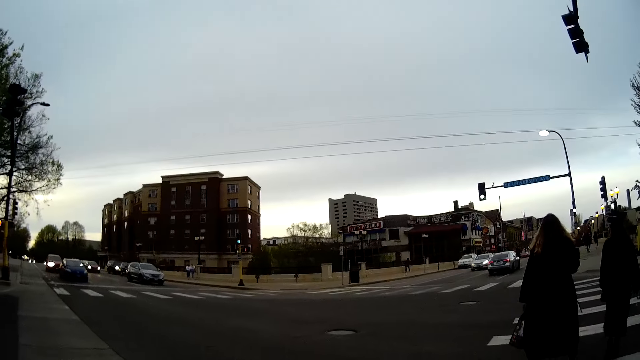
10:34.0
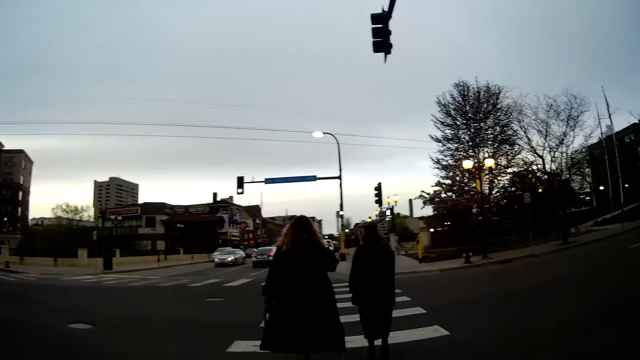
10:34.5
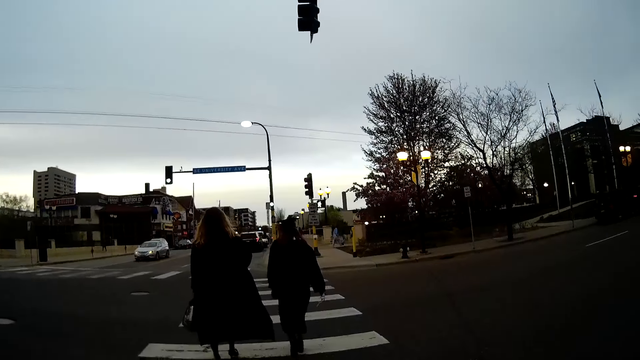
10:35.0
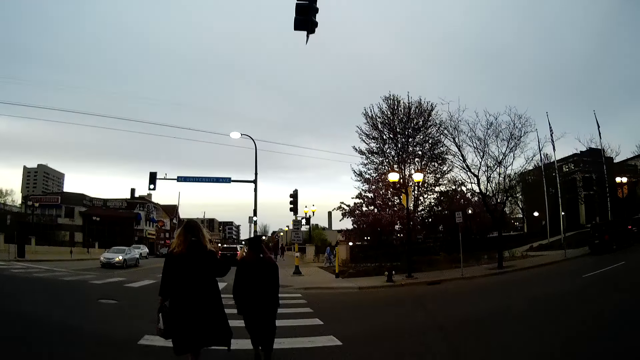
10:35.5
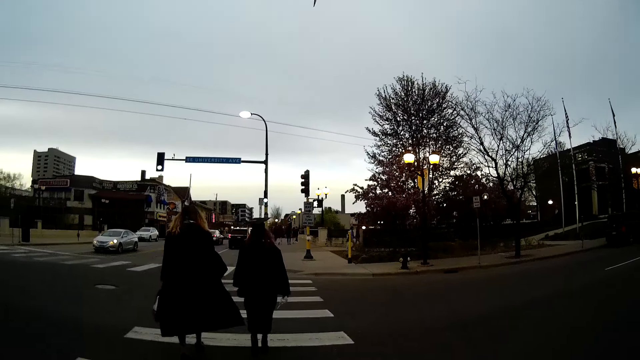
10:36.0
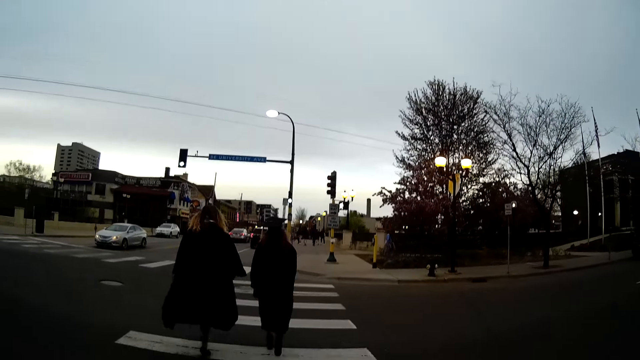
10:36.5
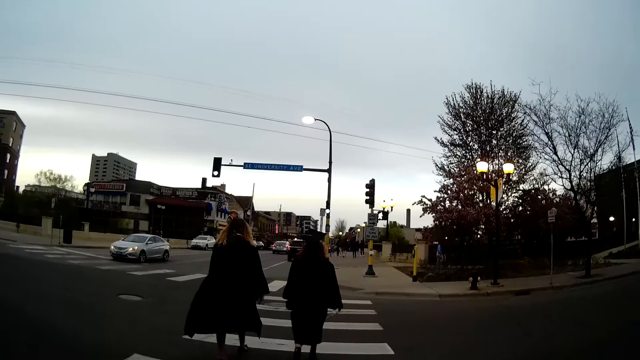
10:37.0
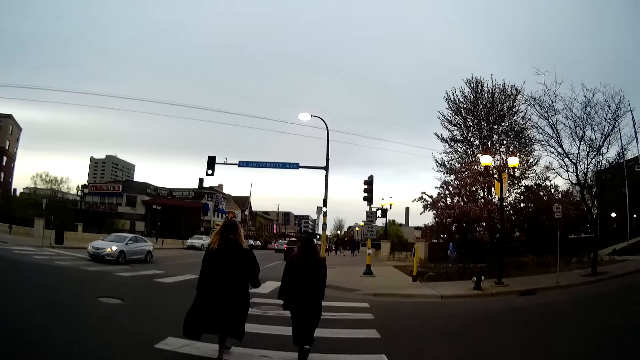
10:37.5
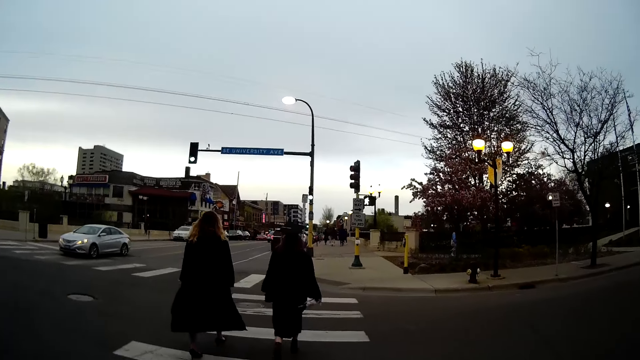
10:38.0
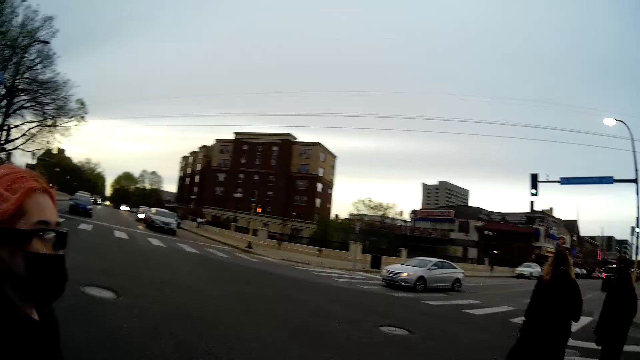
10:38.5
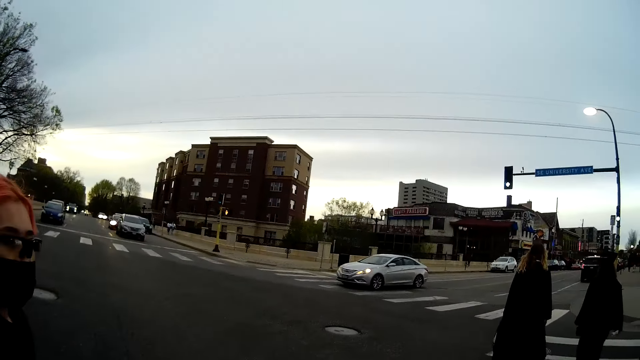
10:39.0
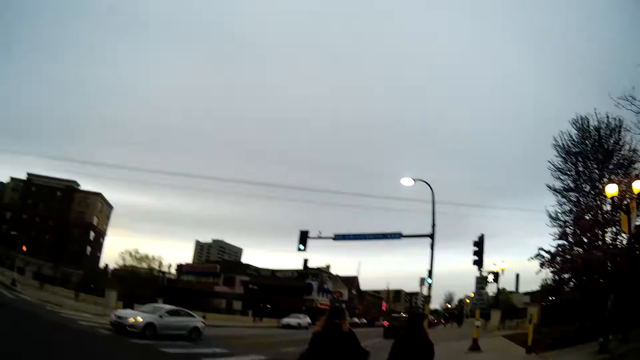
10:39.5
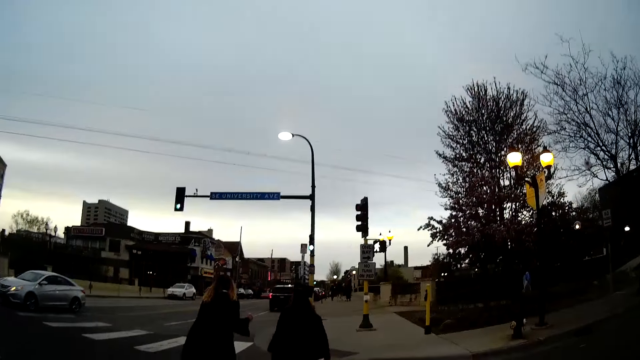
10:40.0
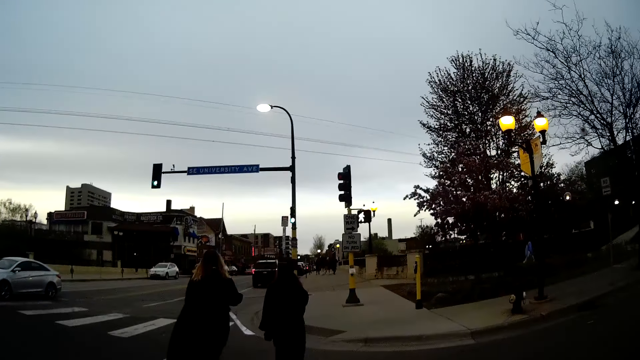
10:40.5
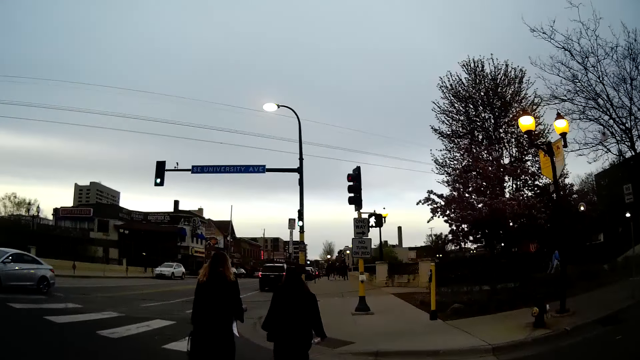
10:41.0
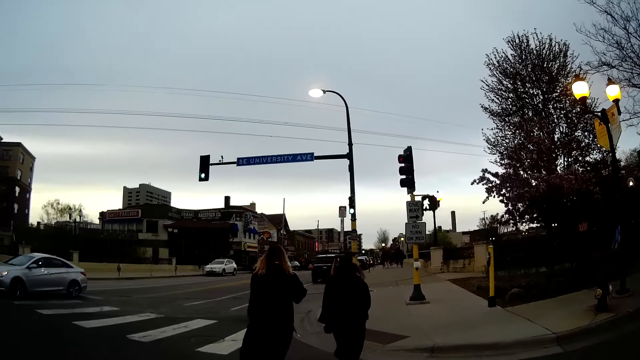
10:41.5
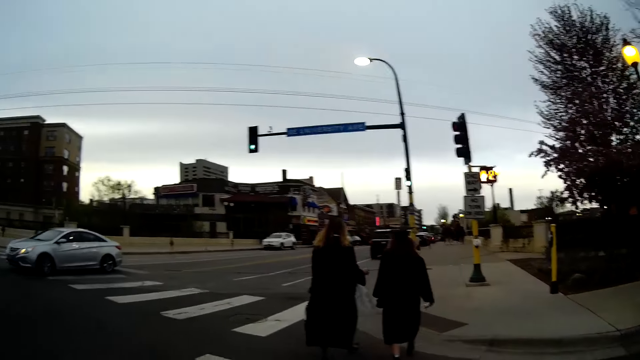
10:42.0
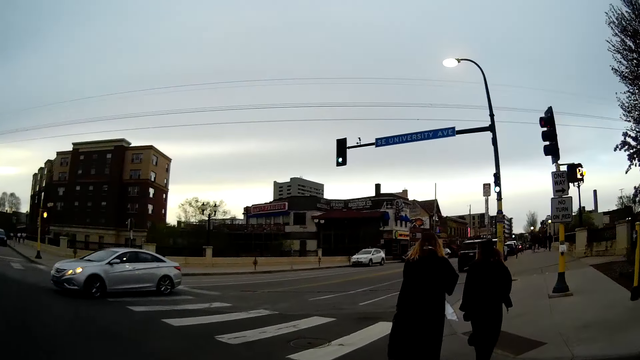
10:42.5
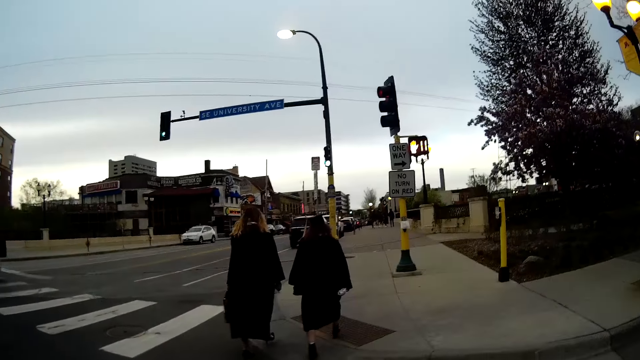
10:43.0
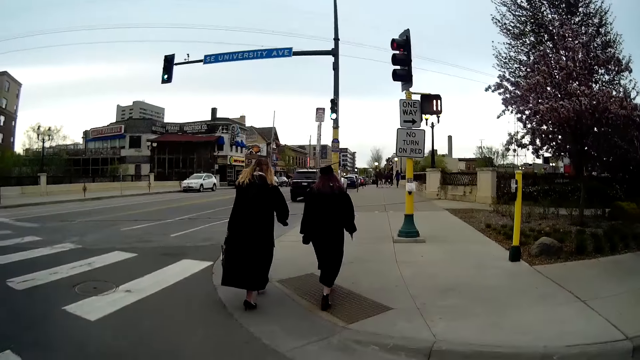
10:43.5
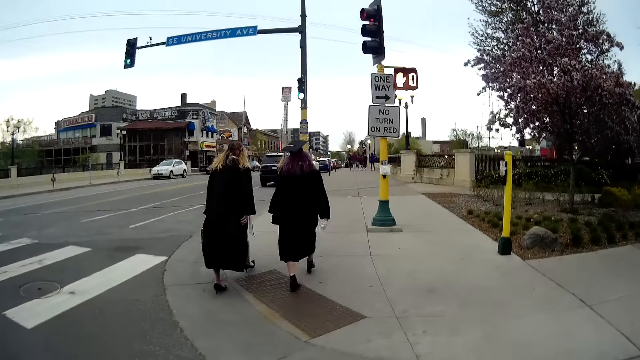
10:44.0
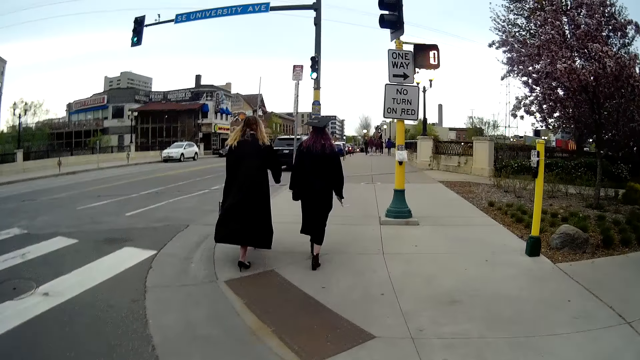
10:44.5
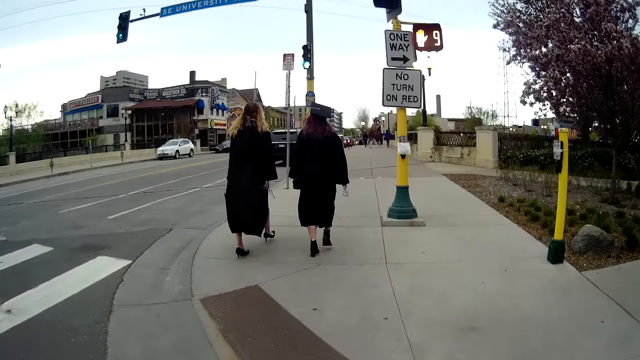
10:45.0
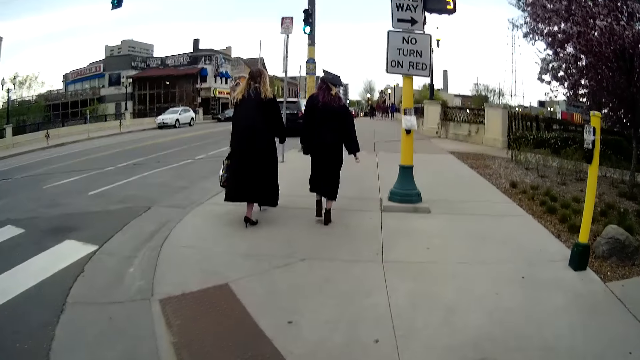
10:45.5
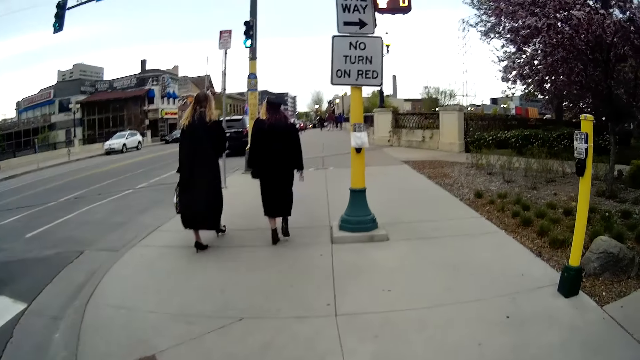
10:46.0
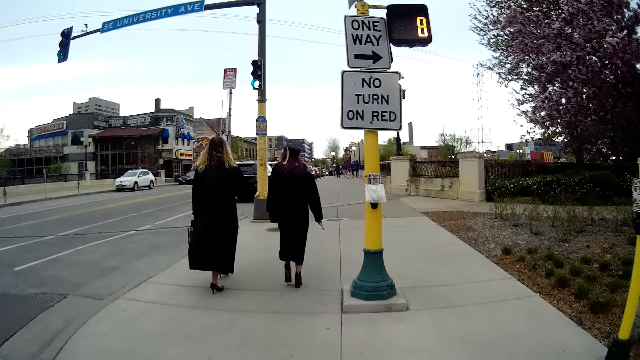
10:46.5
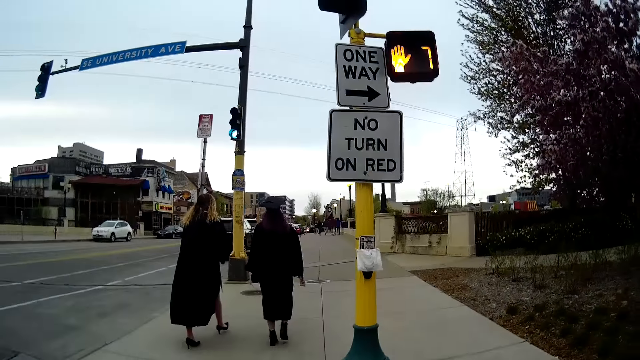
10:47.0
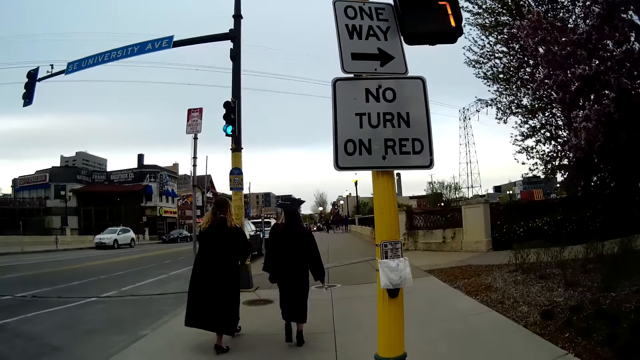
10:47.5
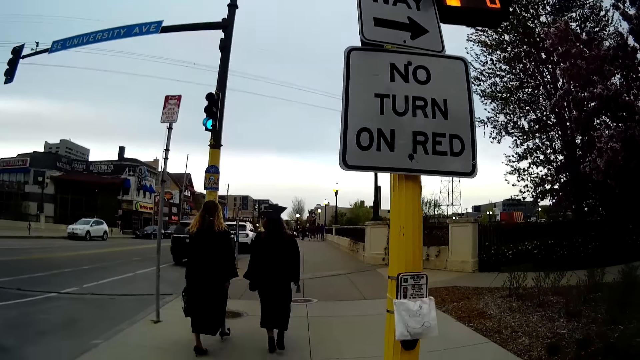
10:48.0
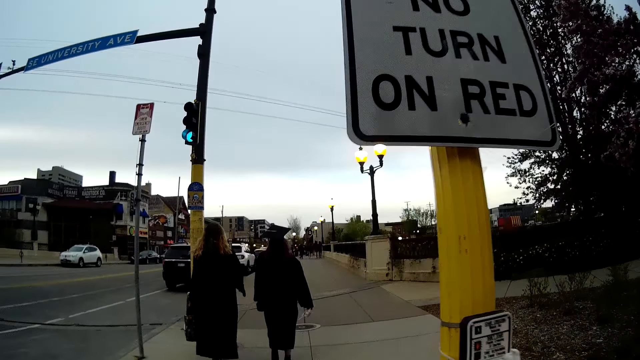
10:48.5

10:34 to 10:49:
A woman converses with another woman. The camera wearer walks around. They turn to the side. A third woman converses with the camera wearer. The camera wearer crosses the road with the third woman. A person walks around. The camera wearer walks around. The first woman walks on a sidewalk of the road with the second woman. The camera wearer walks on the sidewalk of the road with the third woman.

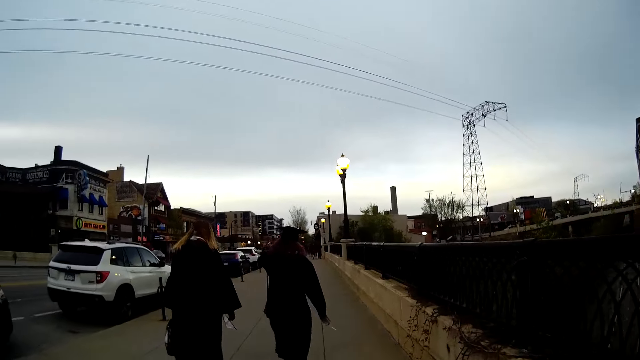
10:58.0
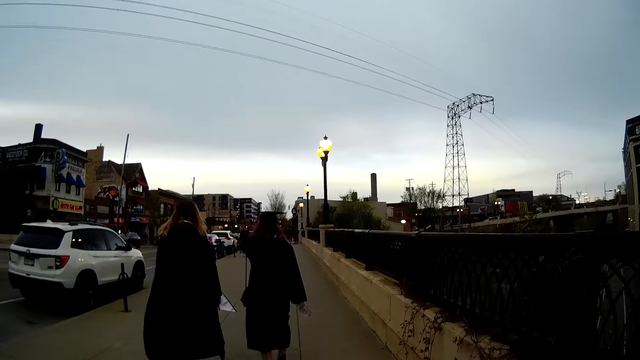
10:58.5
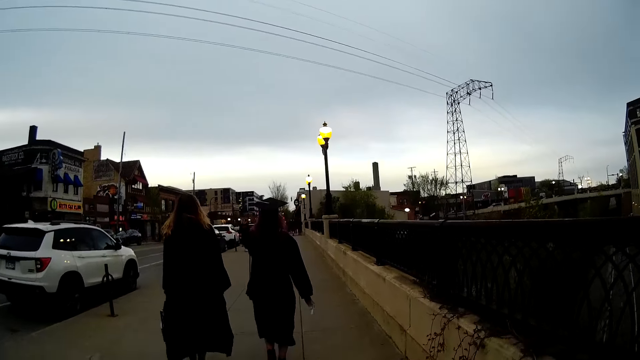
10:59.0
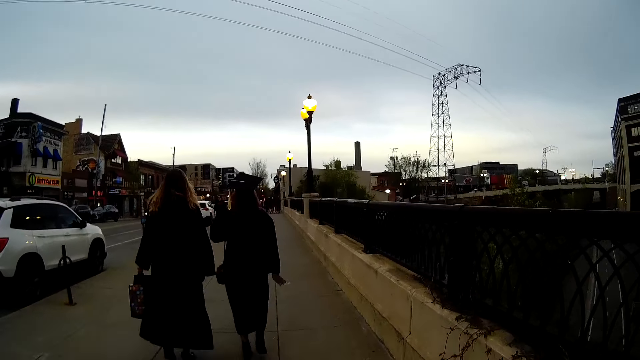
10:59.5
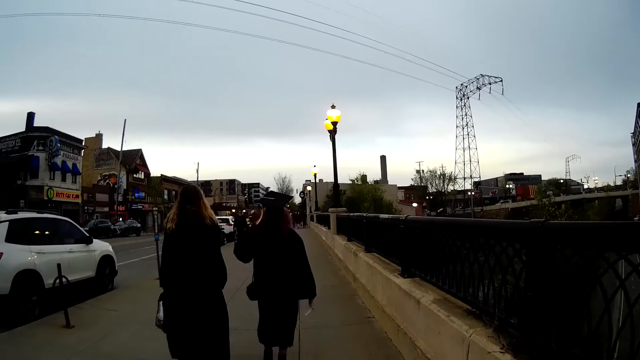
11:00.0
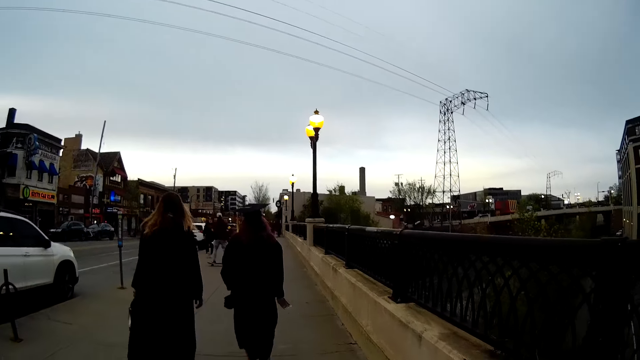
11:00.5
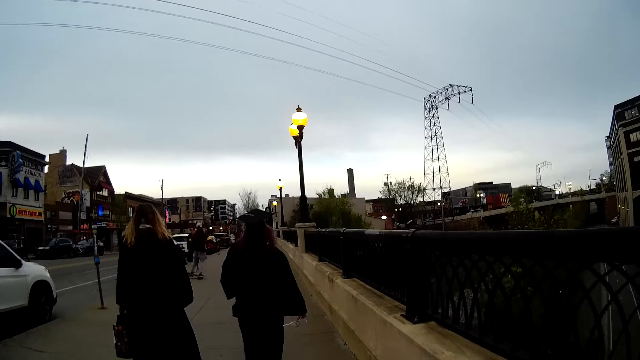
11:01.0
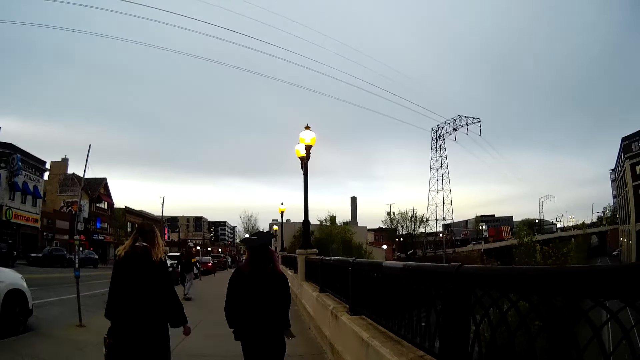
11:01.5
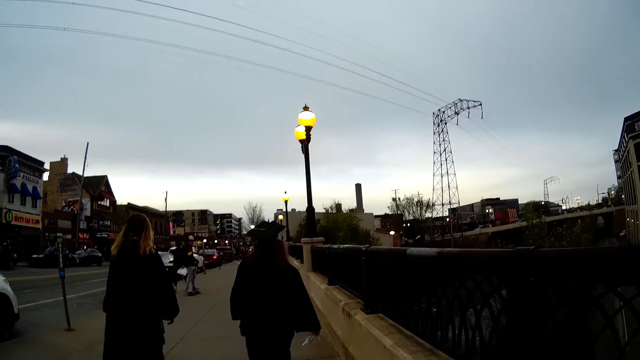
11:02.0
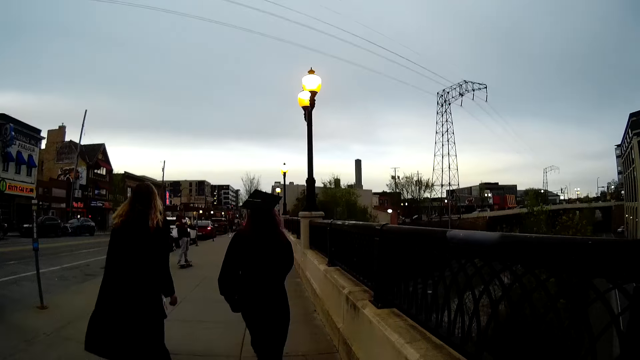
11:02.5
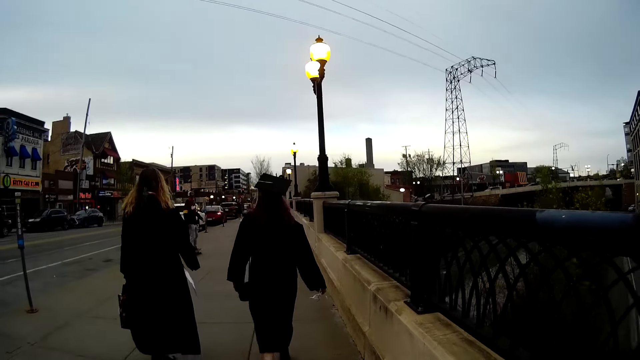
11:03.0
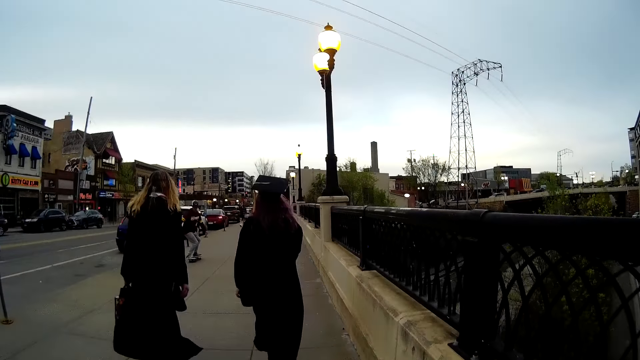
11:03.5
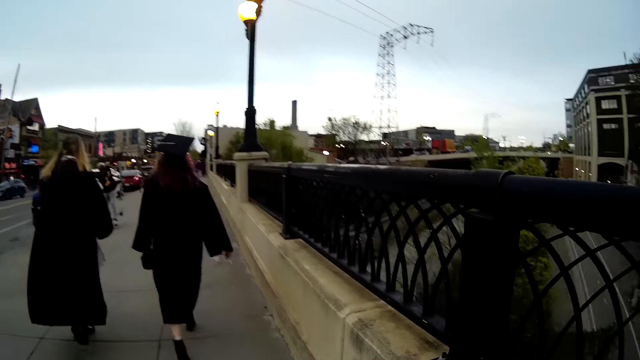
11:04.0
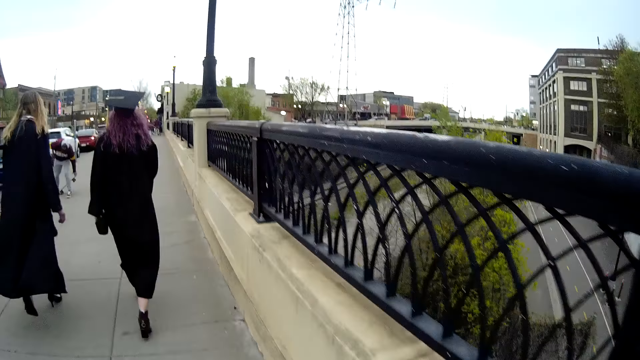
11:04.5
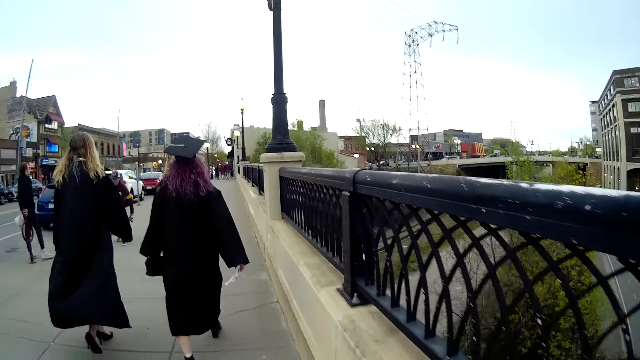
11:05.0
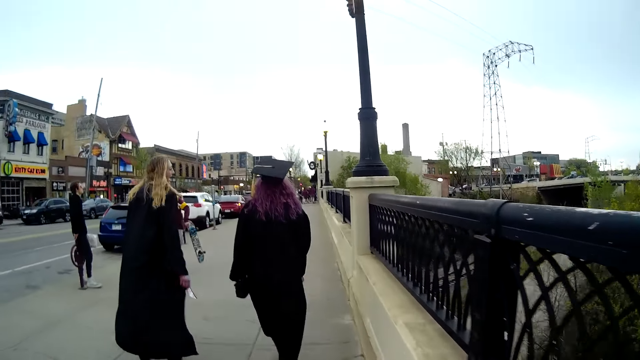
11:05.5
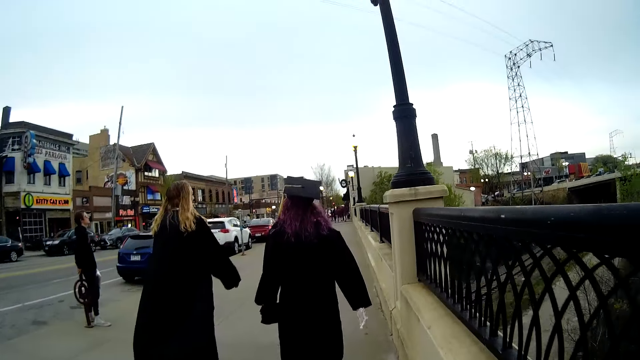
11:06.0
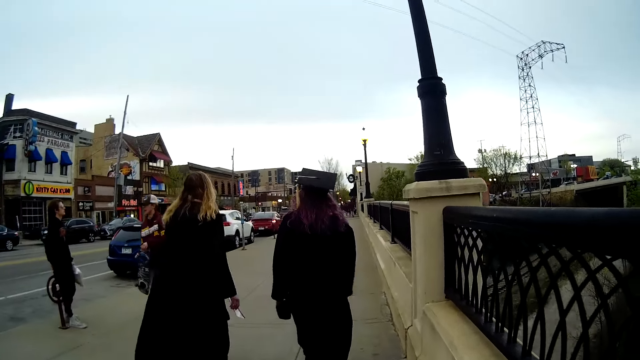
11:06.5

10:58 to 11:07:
A woman converses with another woman.
